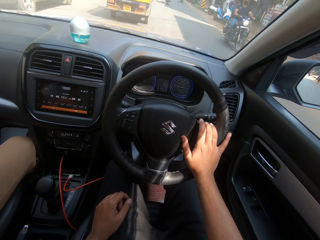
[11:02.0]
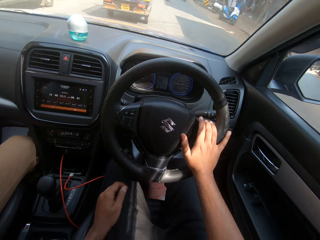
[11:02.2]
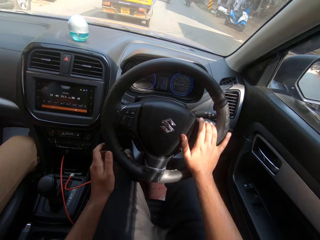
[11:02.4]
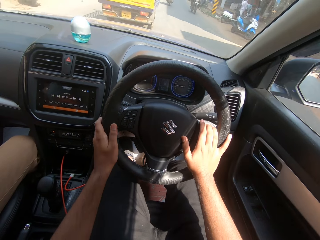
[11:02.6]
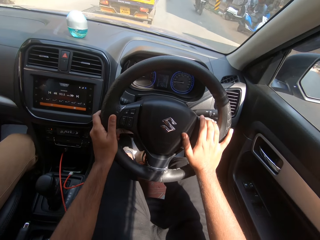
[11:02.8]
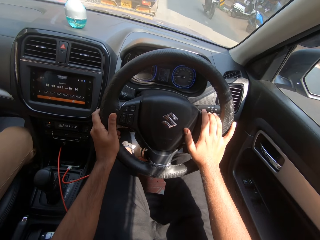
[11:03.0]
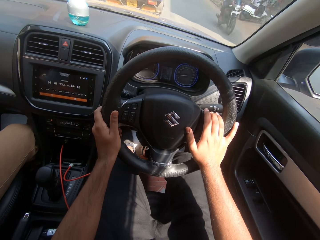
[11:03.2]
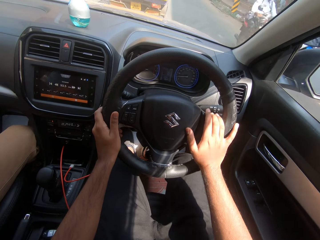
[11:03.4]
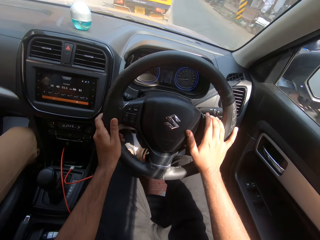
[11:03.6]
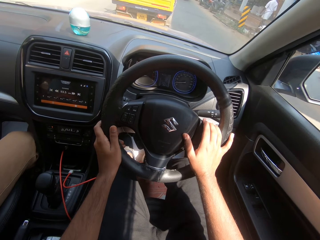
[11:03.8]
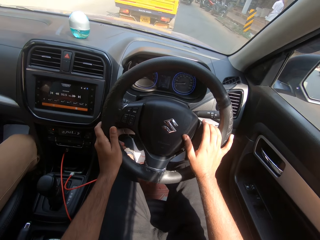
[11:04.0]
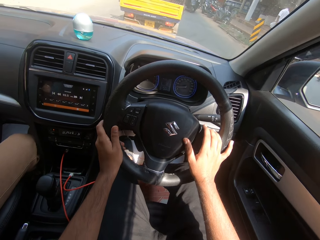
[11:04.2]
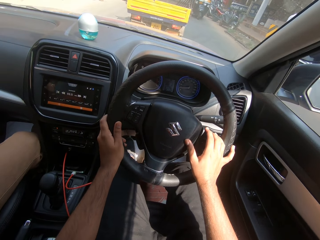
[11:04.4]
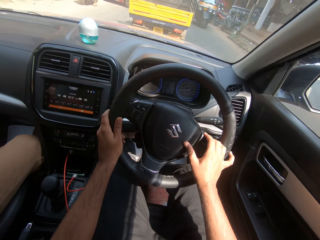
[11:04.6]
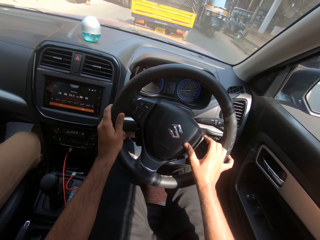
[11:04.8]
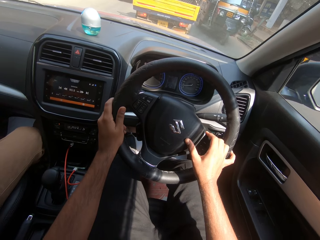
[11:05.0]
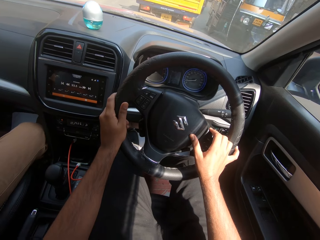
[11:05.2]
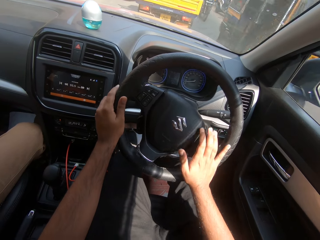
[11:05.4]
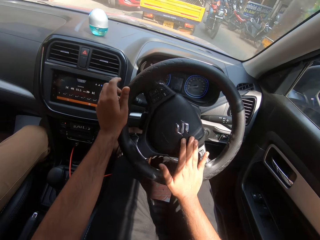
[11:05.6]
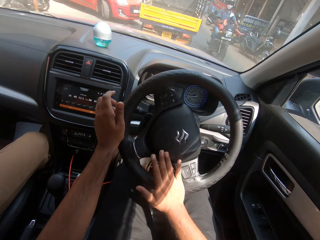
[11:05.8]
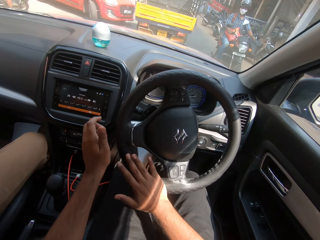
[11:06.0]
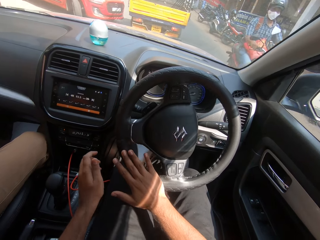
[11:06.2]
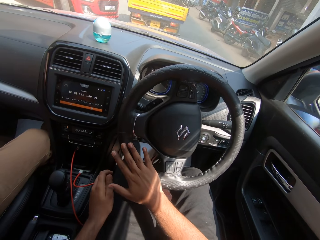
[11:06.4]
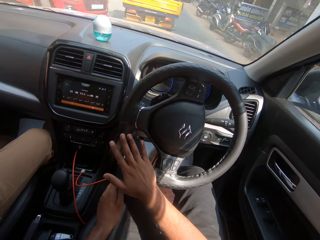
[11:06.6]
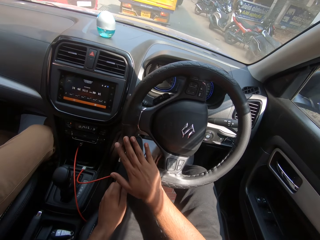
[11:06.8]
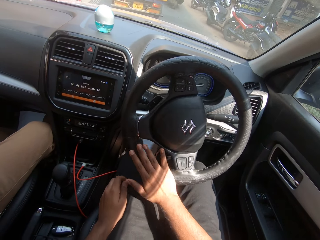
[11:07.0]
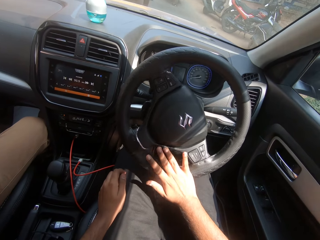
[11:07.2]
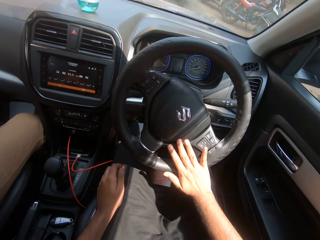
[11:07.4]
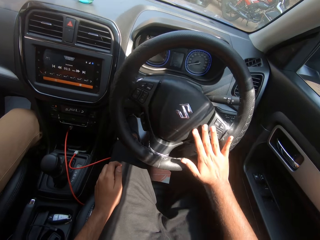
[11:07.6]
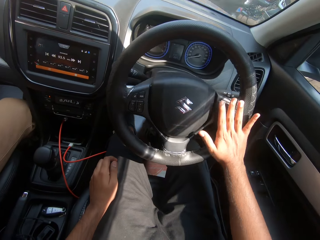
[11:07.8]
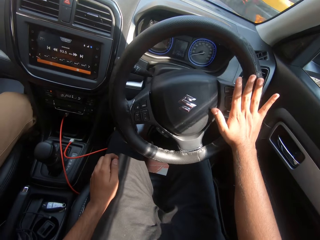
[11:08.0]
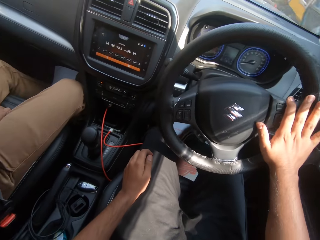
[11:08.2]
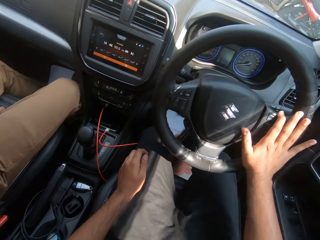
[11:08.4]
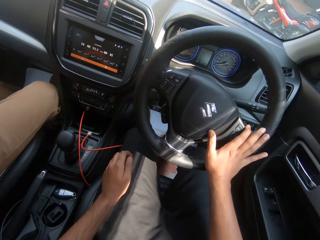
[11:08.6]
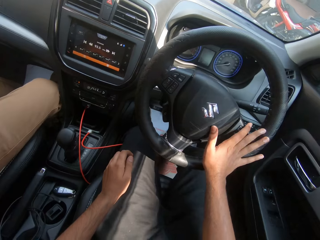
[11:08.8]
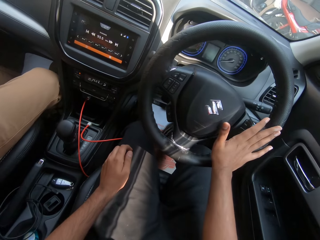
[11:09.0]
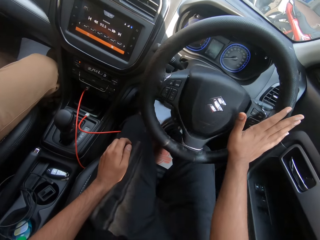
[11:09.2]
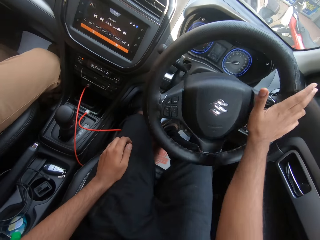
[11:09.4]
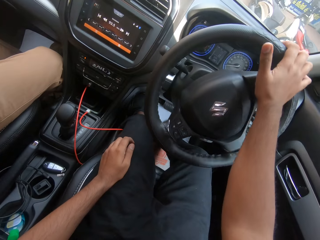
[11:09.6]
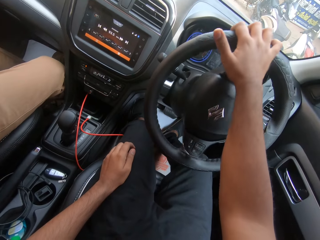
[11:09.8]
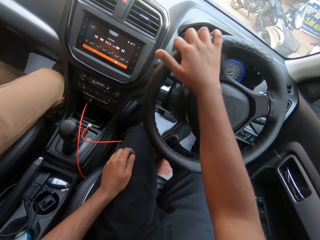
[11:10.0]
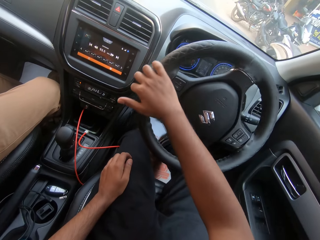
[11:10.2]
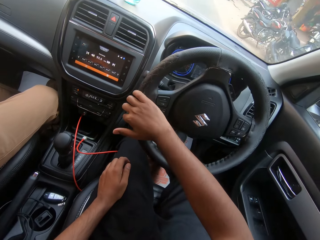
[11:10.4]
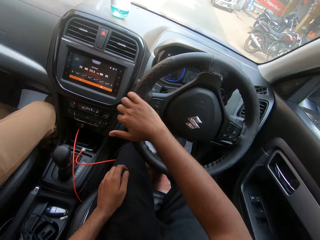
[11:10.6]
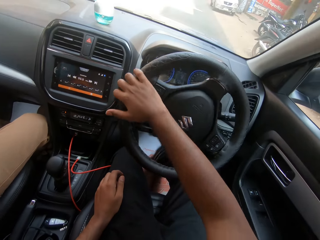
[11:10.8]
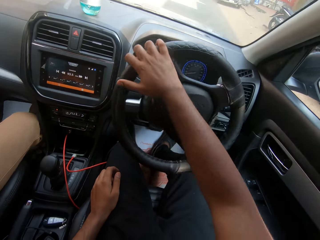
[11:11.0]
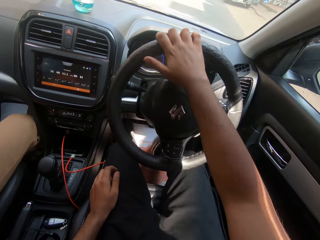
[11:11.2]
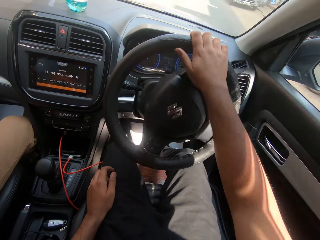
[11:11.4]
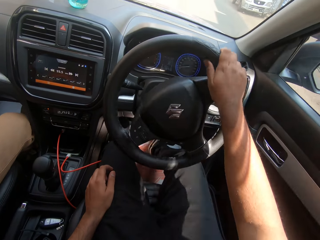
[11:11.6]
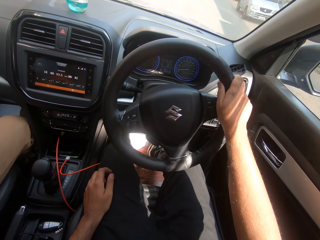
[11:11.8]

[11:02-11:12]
The camera wearer drives past a bike on the road. He drives the car with both hands on the steering wheel. He drives past a bike on the road. He drives past a tricycle on the road. He drives past a bike on the road. He drives the car with his right hand on the steering wheel. He drives past a tricycle on the road.

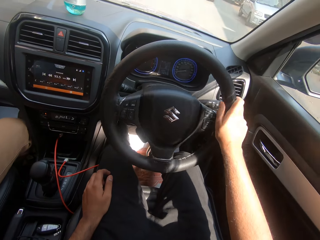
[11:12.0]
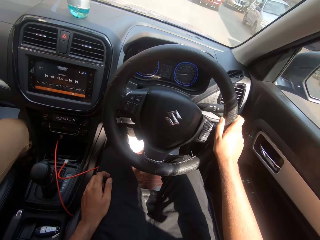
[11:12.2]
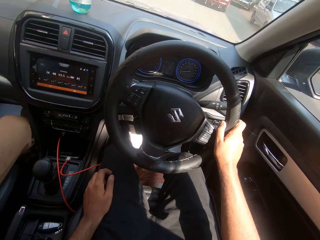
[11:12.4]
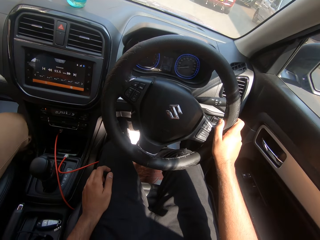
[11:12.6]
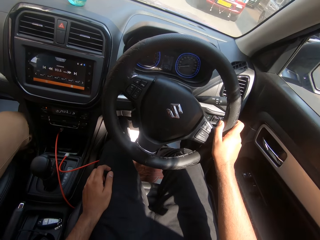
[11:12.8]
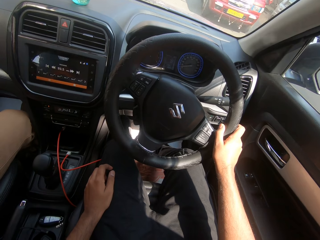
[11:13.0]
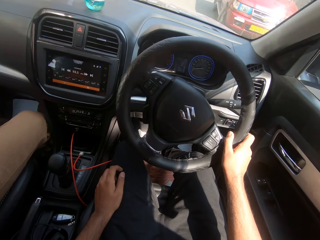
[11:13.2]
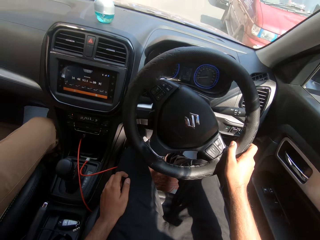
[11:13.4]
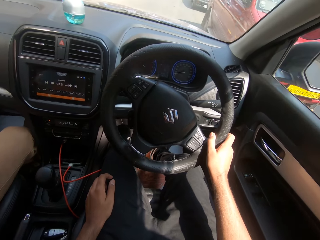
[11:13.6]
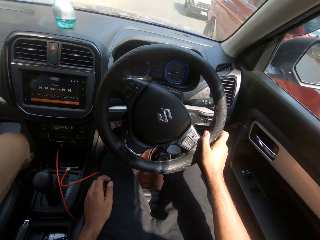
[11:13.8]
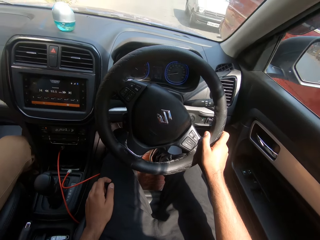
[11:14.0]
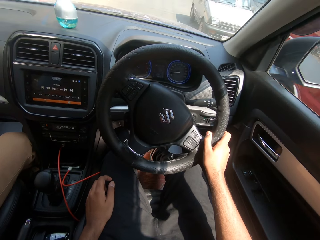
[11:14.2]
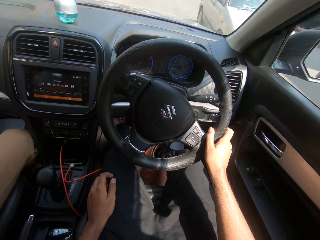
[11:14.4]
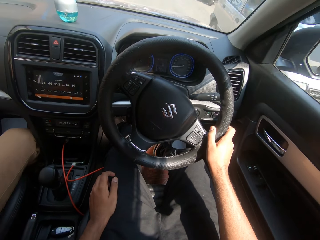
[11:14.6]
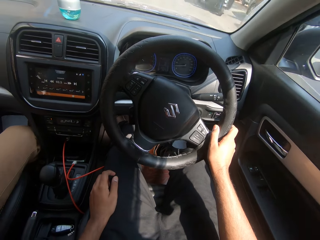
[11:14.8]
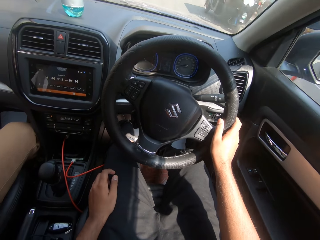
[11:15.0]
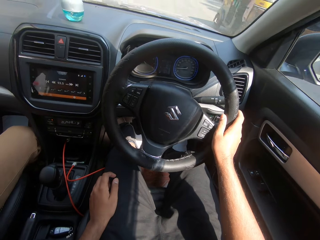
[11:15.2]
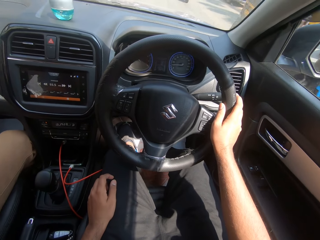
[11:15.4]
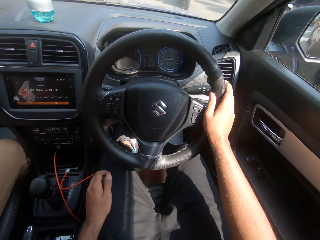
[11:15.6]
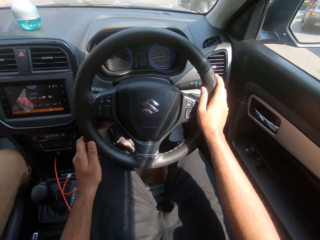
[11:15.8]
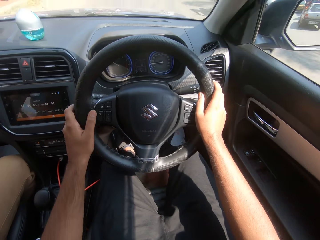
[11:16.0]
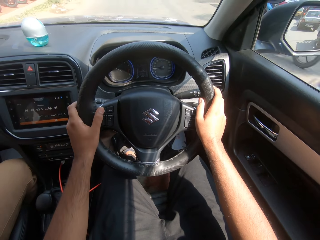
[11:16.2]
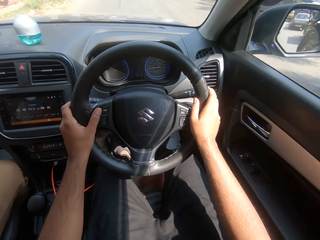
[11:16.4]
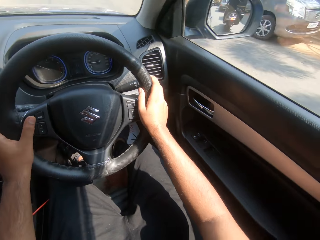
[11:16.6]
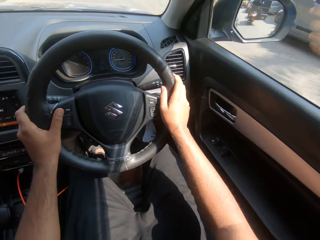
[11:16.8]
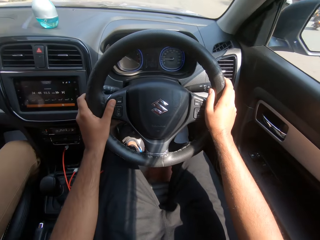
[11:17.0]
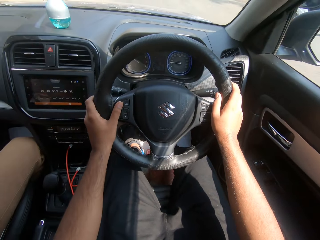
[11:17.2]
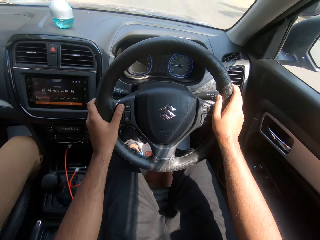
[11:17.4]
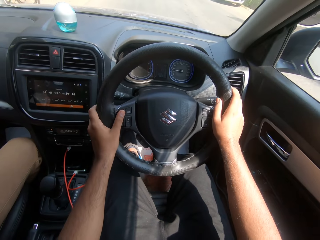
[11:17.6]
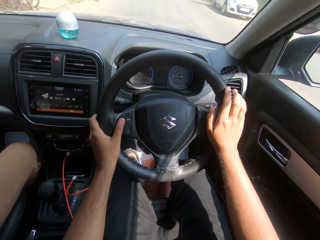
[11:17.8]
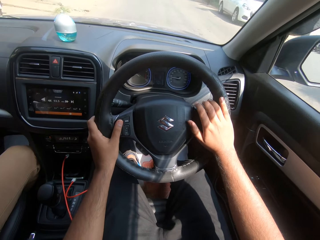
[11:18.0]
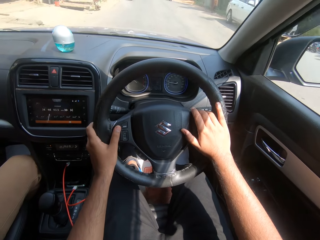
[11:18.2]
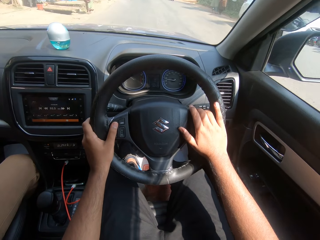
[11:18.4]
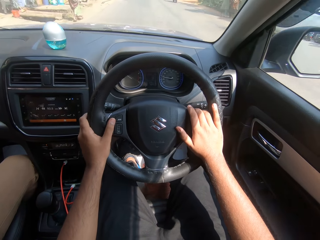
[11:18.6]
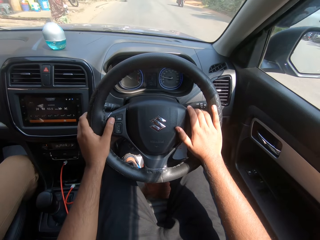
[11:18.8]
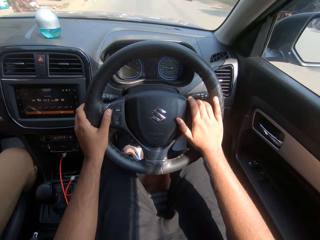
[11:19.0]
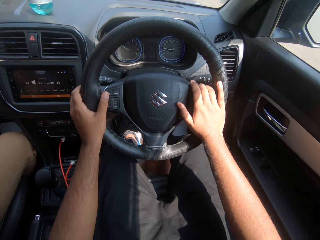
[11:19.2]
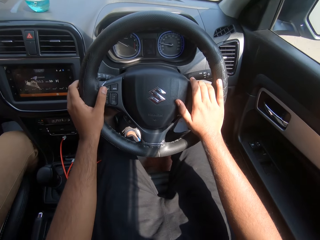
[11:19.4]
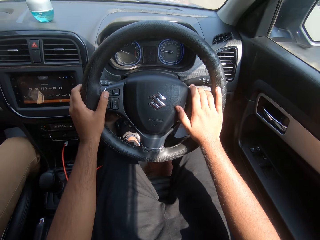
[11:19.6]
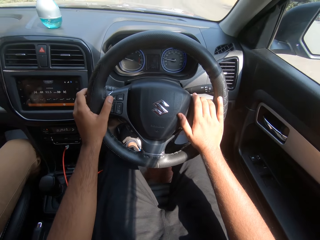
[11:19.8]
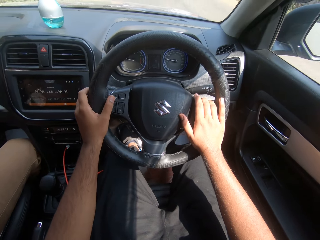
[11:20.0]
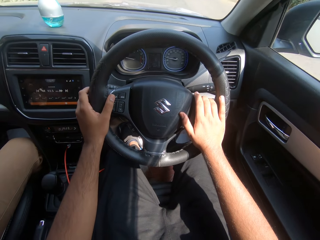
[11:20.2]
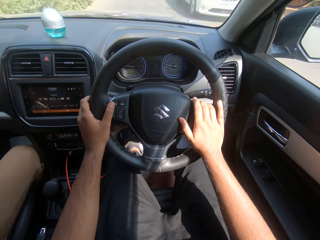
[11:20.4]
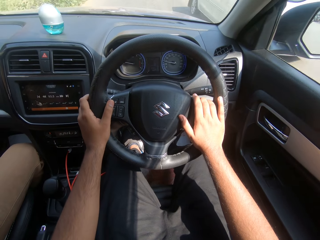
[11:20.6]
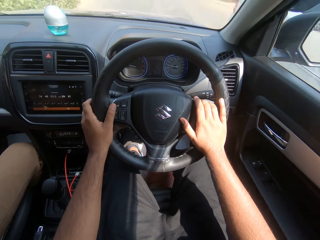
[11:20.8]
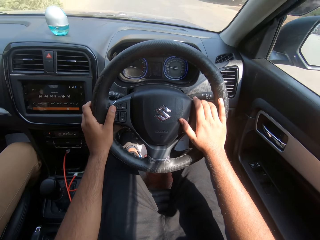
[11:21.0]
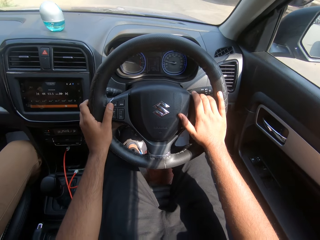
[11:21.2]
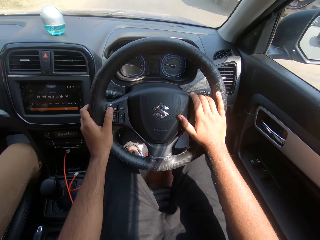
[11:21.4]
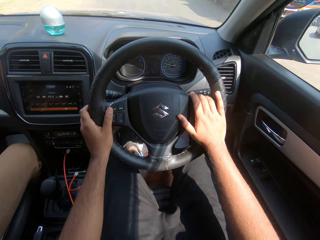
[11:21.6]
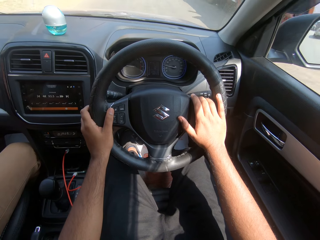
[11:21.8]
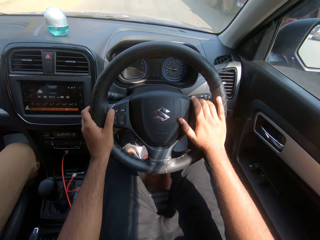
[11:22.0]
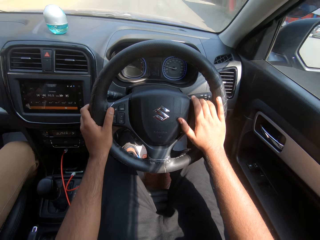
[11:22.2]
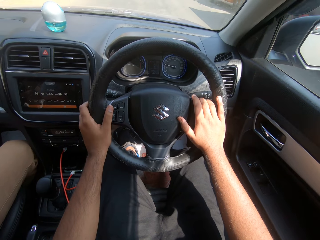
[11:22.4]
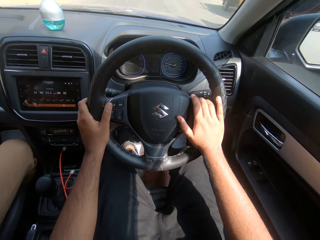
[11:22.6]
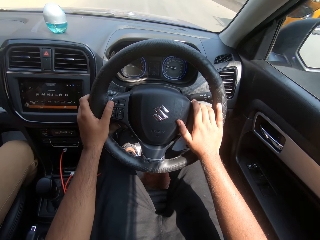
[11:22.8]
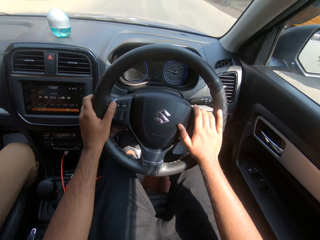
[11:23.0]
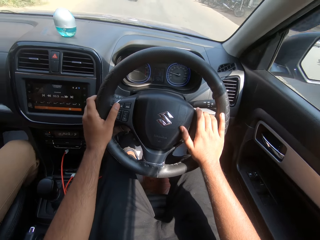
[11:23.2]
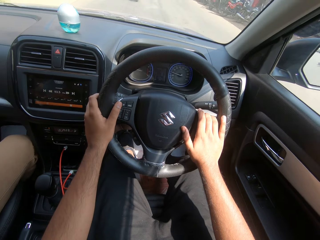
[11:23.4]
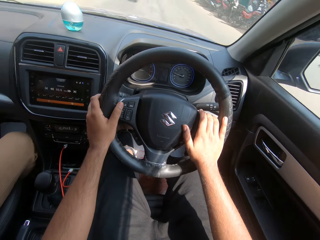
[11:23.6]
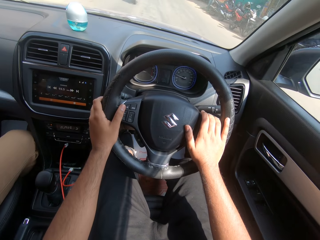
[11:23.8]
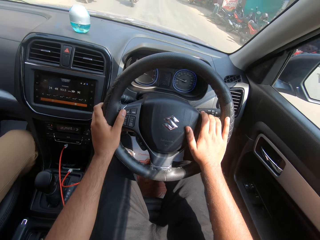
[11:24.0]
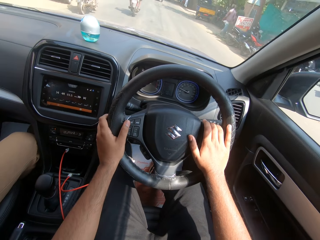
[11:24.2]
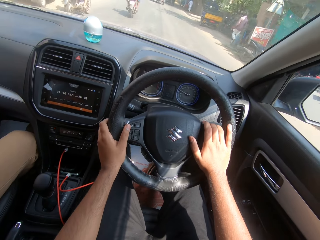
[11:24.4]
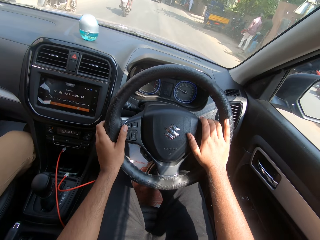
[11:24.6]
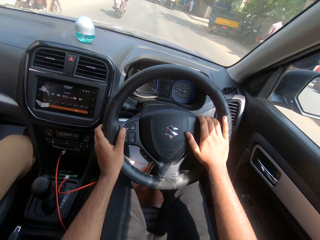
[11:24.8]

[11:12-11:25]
The camera wearer drives past a bus on the road. They drive past a car. They drive past a tricycle on the road. They drive past a bike on the road. They drive the car with both hands on the steering wheel. They drive past a car.
